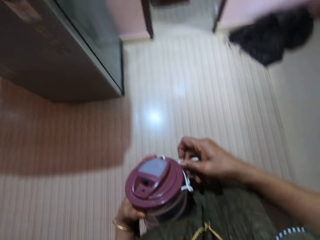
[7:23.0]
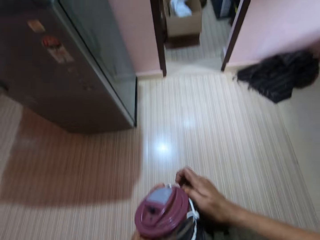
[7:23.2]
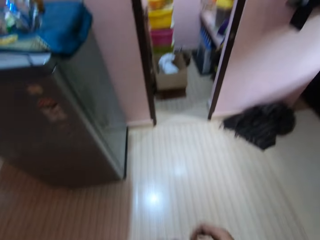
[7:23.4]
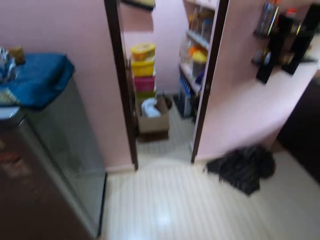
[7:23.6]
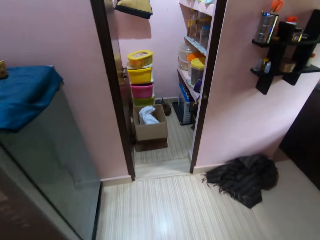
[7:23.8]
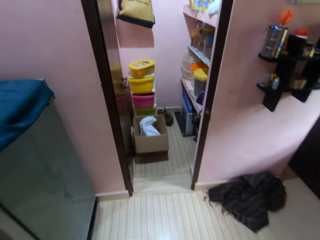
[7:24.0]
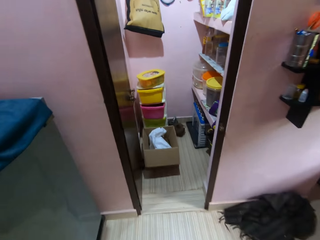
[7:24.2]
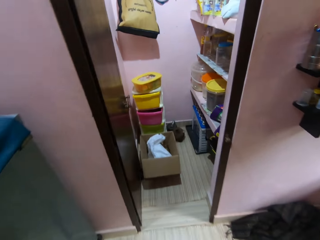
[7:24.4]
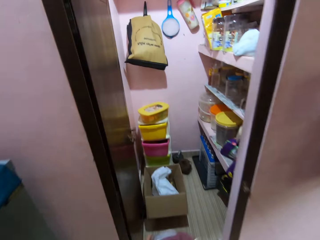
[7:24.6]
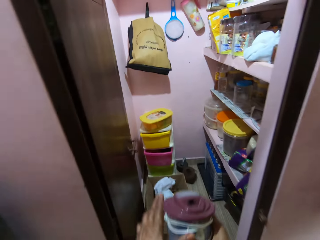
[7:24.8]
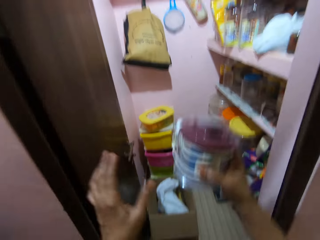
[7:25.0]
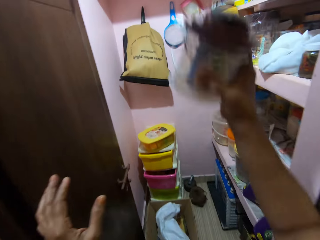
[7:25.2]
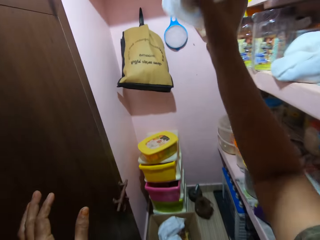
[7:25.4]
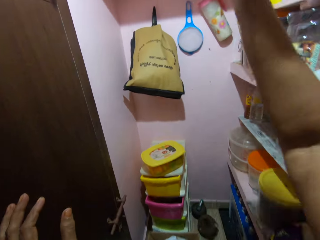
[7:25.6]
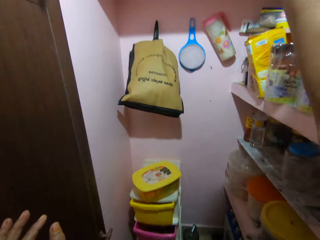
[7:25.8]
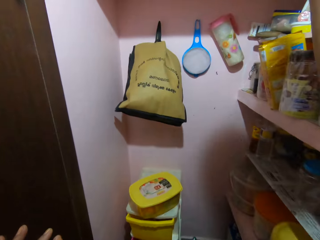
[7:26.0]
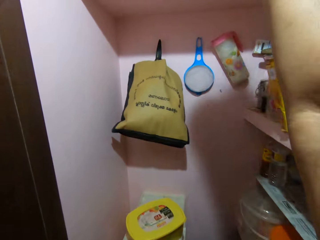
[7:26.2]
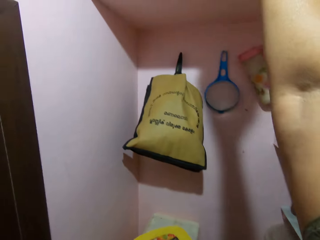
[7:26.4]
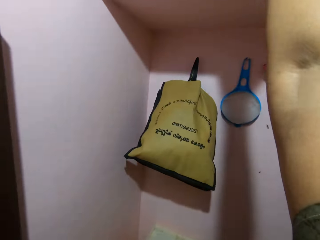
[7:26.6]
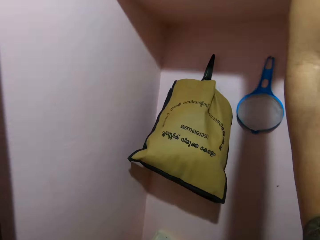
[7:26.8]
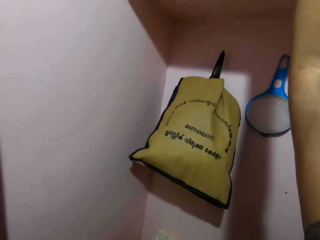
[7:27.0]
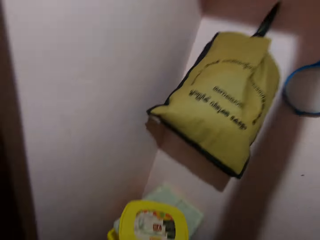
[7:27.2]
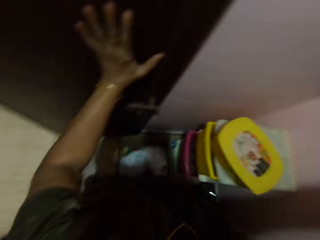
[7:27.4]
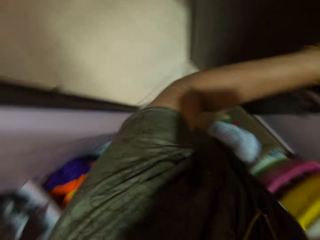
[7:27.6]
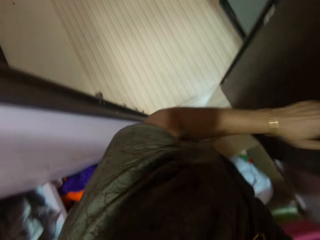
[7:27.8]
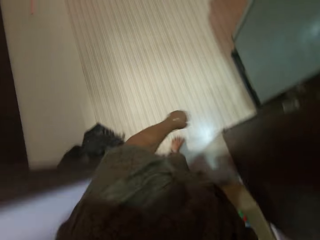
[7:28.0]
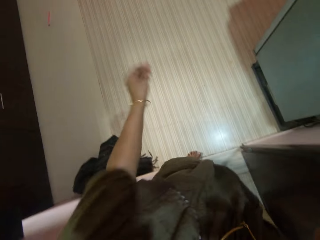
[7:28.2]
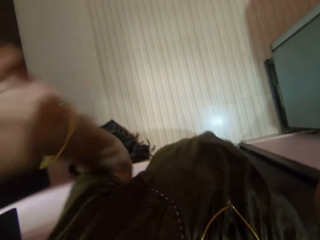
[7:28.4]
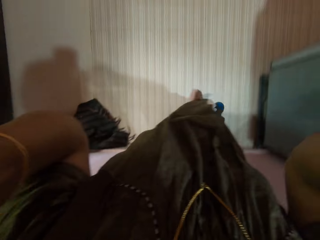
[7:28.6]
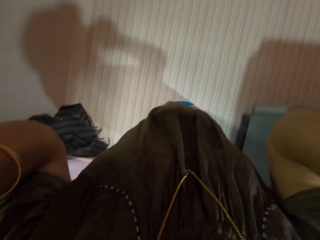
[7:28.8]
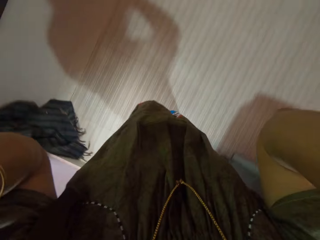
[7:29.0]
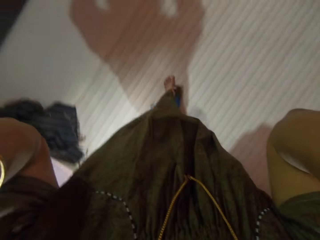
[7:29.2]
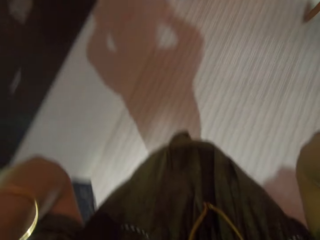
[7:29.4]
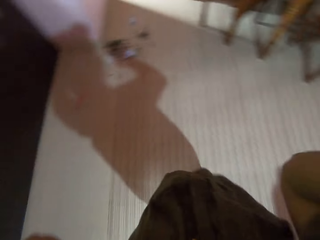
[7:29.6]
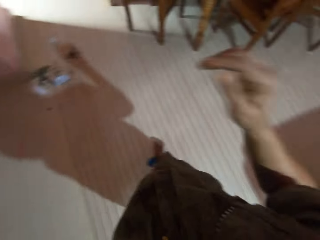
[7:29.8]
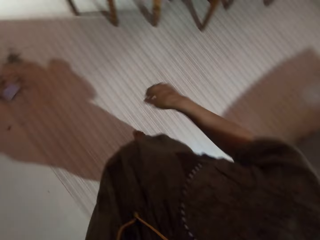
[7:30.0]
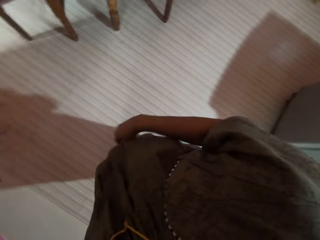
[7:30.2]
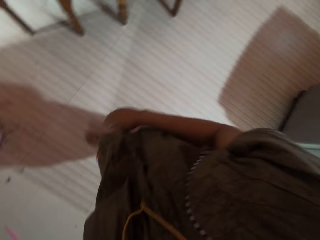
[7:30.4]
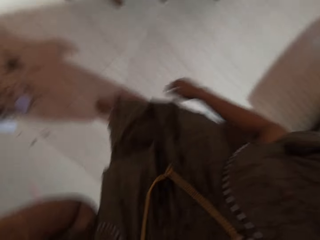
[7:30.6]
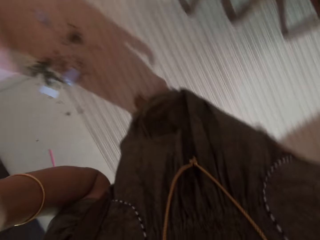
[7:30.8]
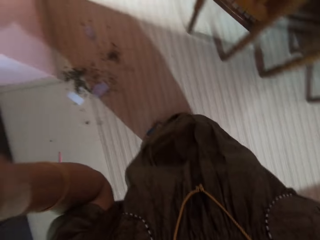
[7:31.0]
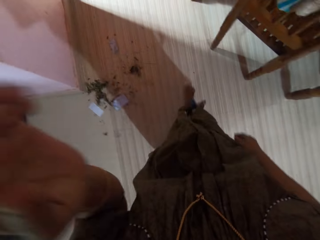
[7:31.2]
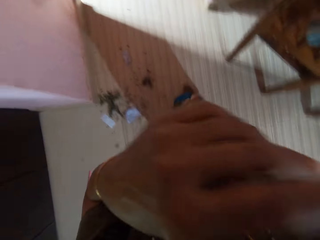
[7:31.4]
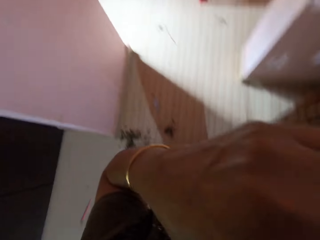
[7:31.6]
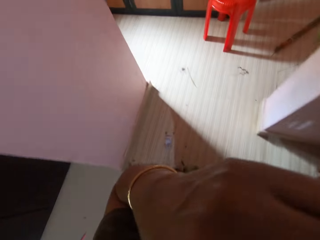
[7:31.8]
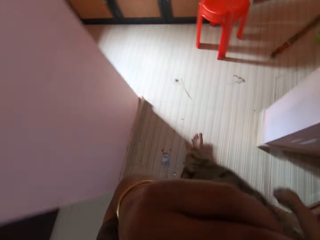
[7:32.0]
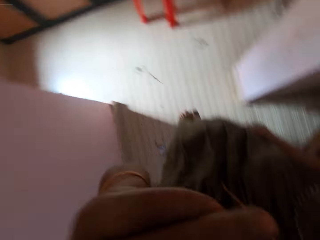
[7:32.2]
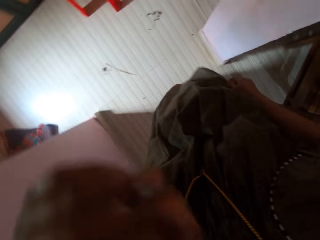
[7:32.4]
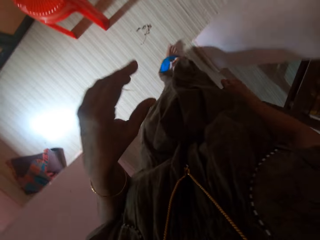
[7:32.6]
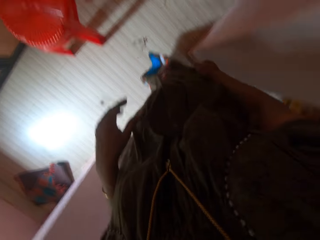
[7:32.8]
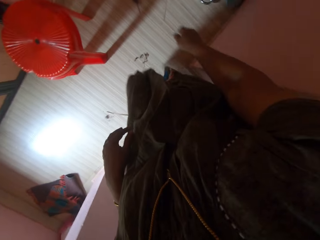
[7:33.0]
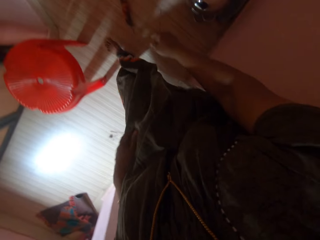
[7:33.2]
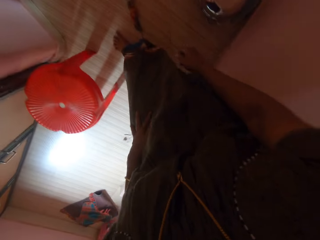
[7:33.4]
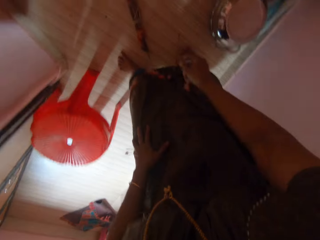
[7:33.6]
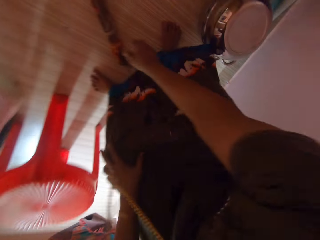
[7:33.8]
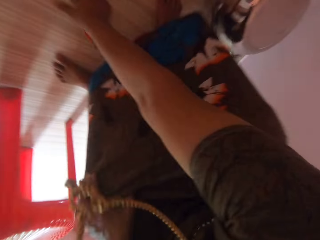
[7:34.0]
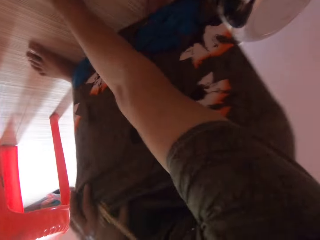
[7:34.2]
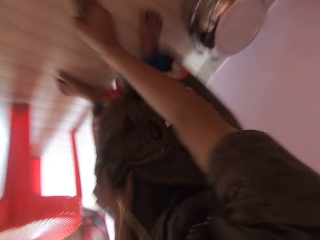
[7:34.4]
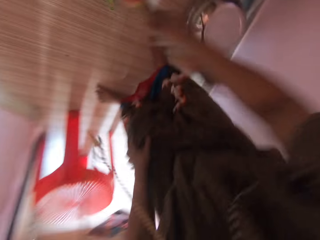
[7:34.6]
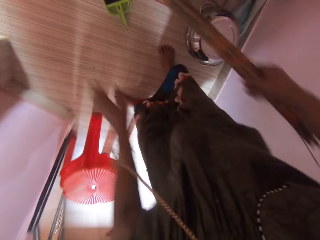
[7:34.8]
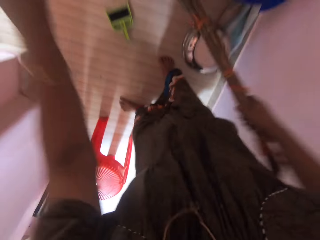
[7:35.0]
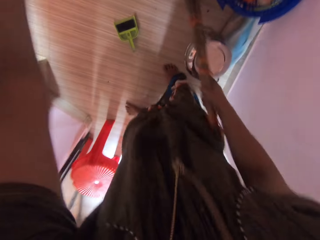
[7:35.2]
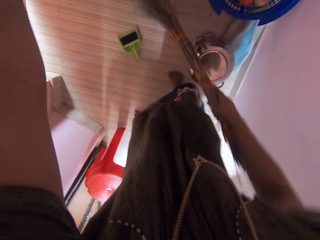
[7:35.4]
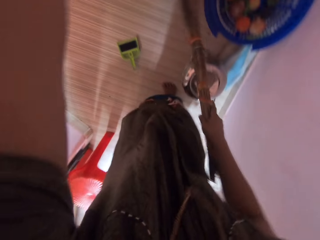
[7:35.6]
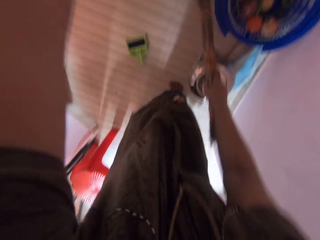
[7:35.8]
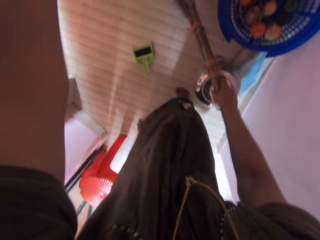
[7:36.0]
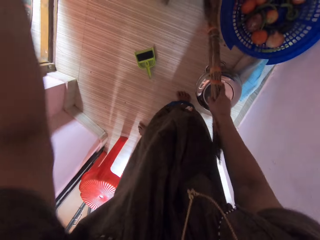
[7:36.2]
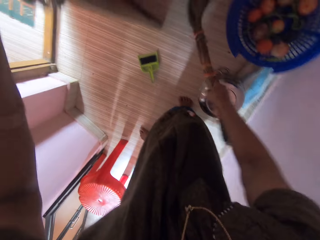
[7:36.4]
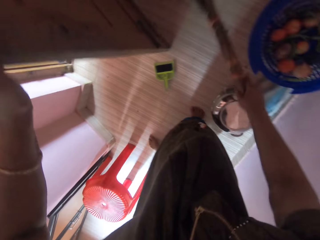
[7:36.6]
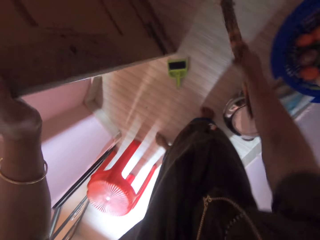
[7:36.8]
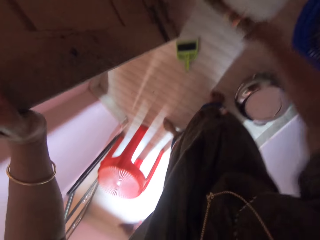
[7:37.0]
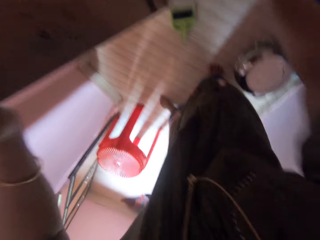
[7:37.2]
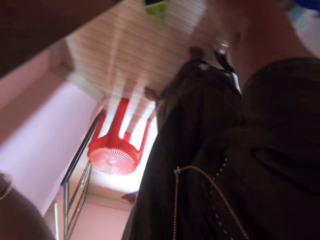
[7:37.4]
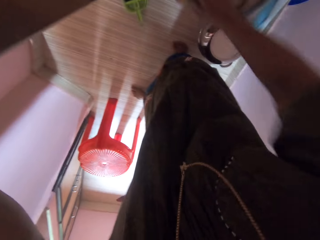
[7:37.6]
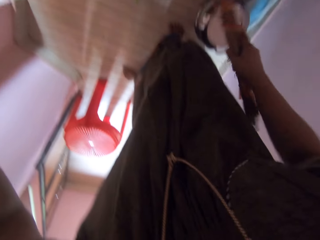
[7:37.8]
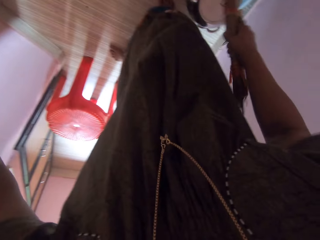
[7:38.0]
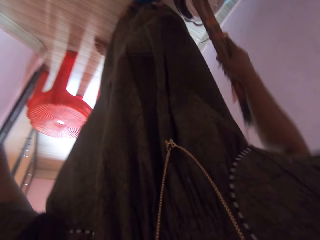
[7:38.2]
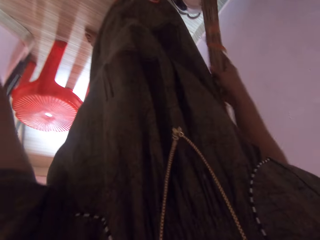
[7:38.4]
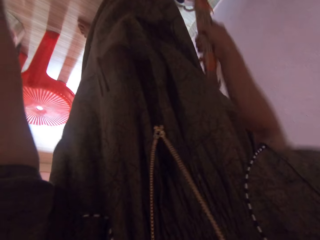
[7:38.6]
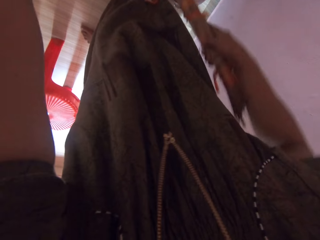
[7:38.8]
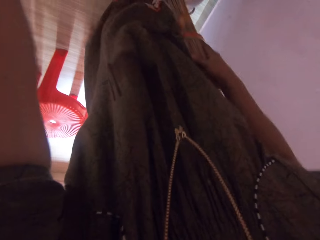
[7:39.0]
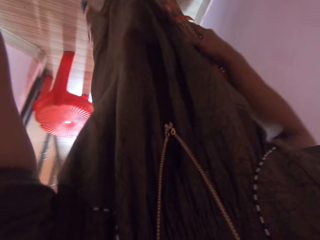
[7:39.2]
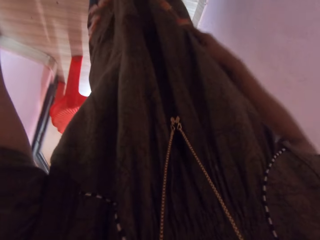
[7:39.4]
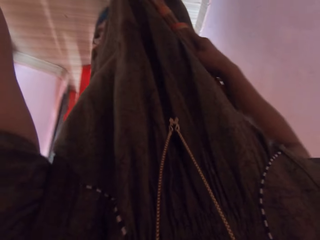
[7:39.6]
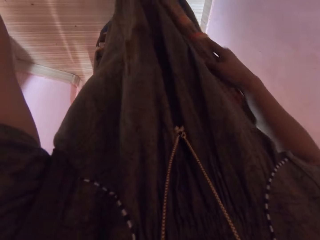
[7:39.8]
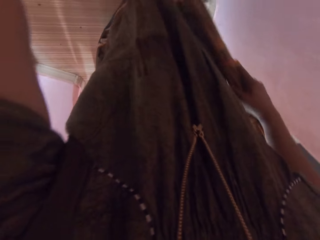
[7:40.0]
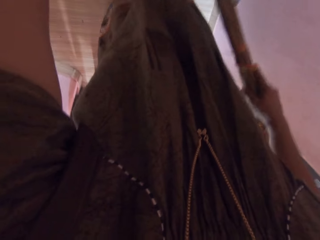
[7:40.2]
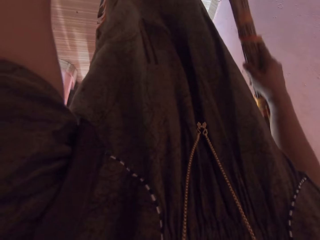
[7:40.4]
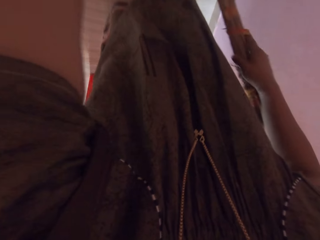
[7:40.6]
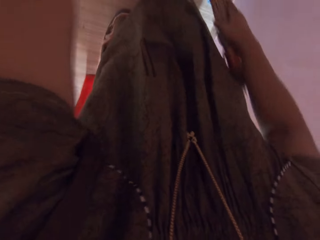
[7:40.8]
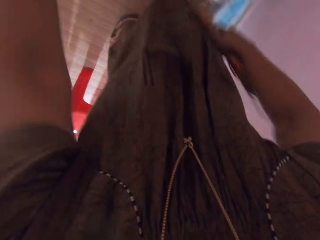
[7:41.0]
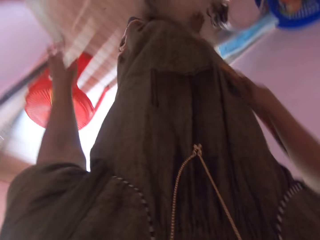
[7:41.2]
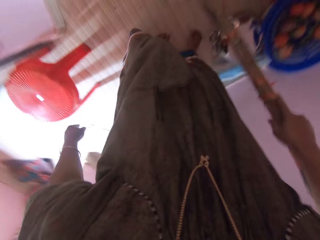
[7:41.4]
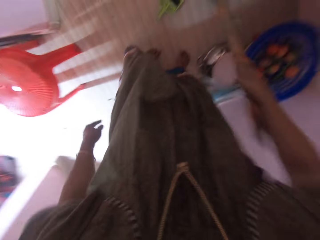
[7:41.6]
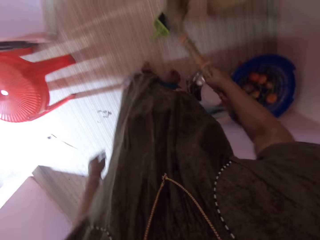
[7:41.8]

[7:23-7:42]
The camera wearer walks towards the room. She puts the plastic bowl on top of a shelf. She turns around. She walks into another room. She touches her face. She fixes the camera. She picks up the broom from the floor. She sweeps the floor with the broom. She opens a door.

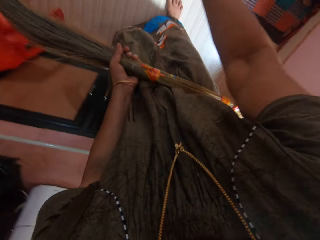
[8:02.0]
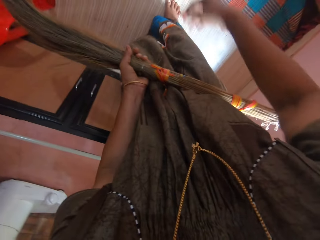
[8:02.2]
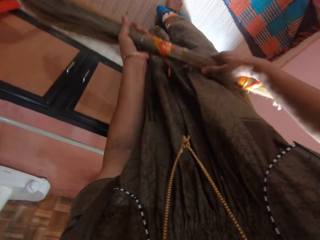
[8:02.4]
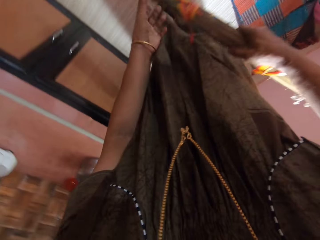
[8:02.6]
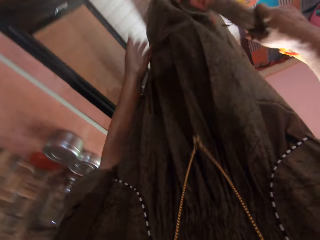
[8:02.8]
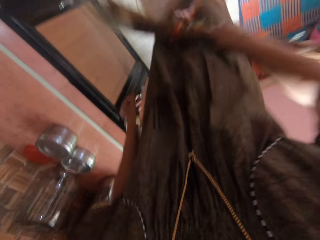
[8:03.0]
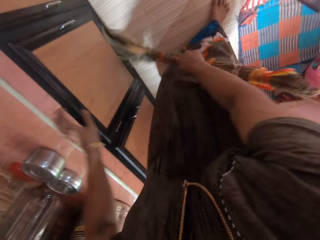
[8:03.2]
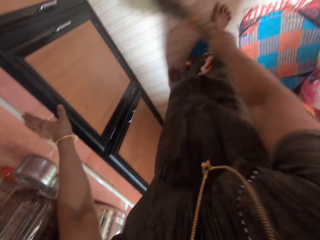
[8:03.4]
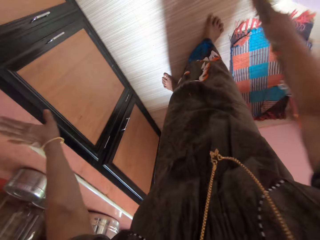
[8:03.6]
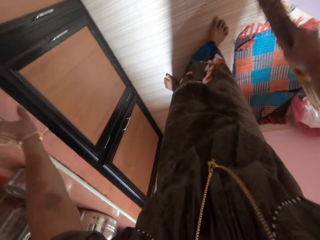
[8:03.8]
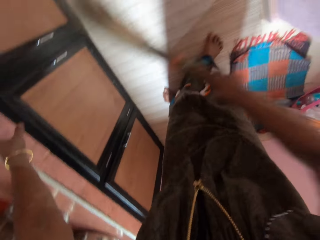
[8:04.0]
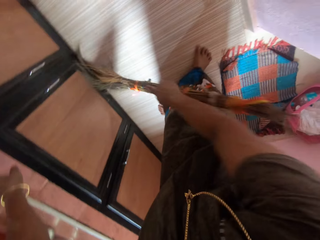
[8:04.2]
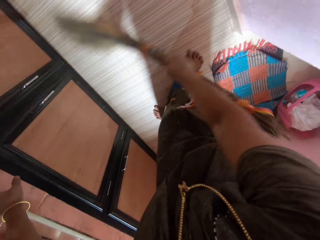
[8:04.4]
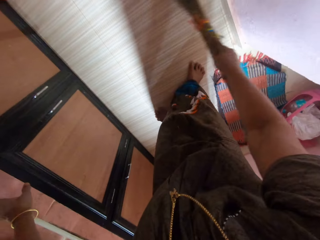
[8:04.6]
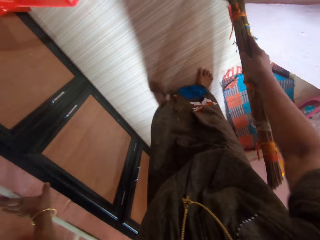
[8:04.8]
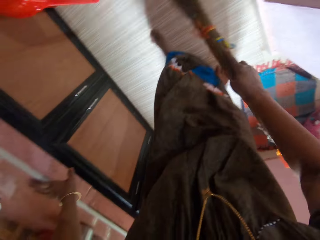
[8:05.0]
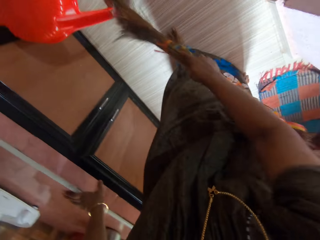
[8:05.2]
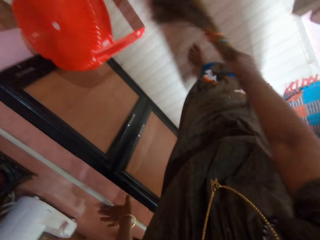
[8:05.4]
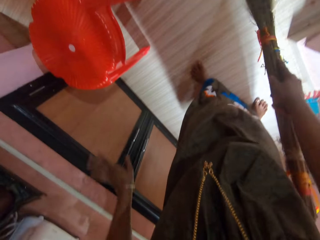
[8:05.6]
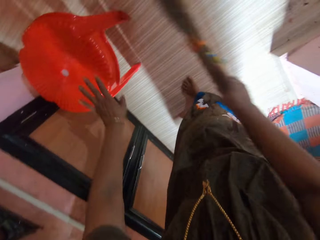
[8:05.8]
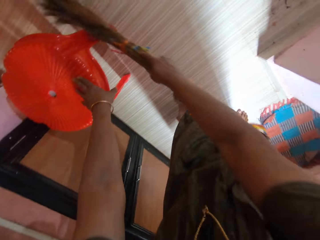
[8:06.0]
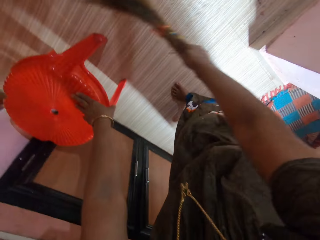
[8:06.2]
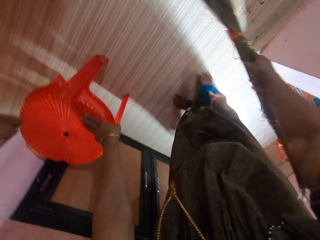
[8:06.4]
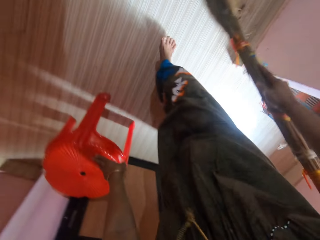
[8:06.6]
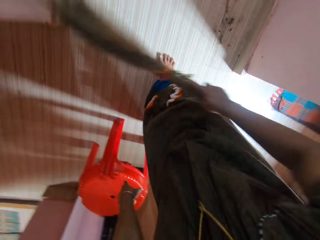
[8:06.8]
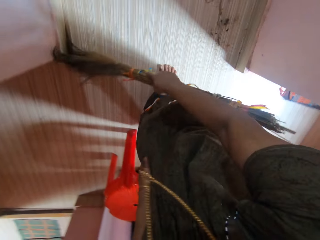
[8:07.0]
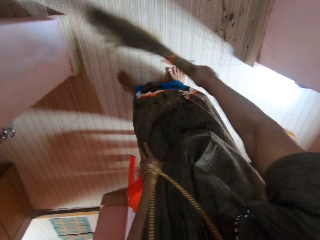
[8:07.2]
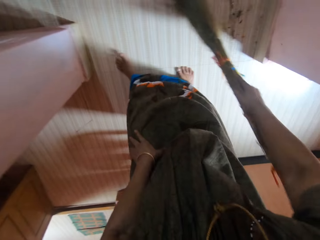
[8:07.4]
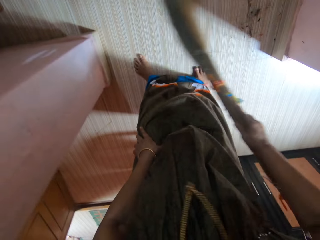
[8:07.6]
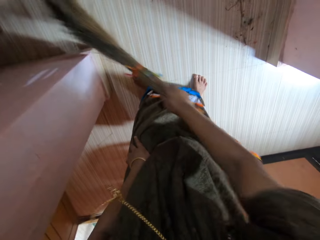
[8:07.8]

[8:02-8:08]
The camera wearer drops the dirt on the floor. They sweep the floor with the broom.
